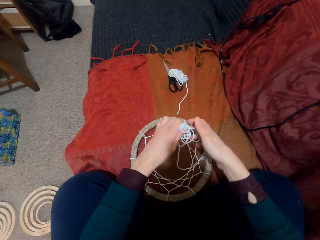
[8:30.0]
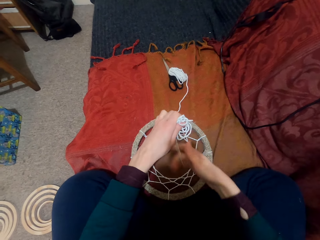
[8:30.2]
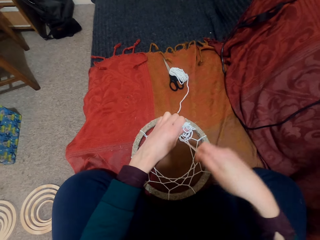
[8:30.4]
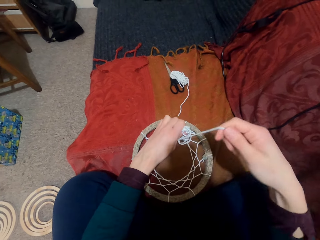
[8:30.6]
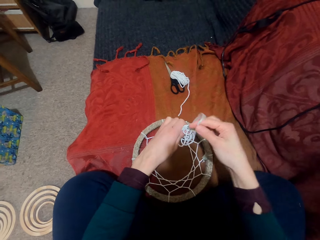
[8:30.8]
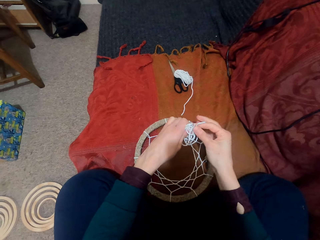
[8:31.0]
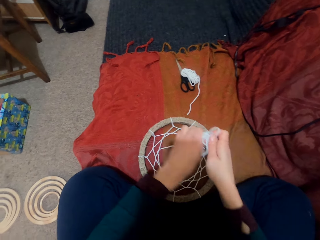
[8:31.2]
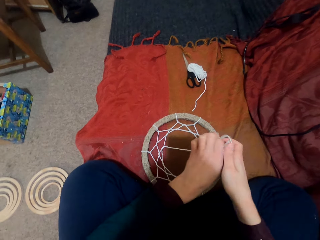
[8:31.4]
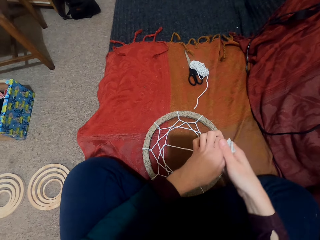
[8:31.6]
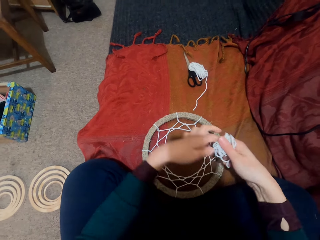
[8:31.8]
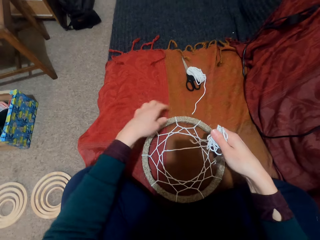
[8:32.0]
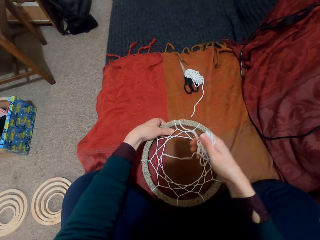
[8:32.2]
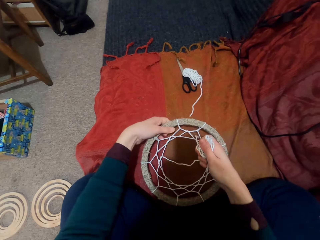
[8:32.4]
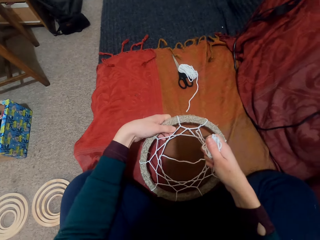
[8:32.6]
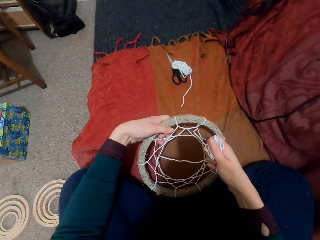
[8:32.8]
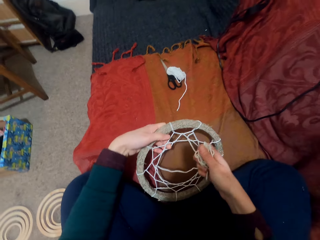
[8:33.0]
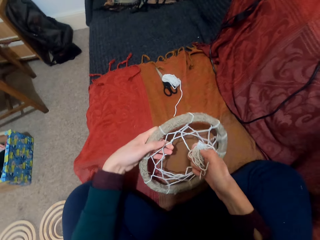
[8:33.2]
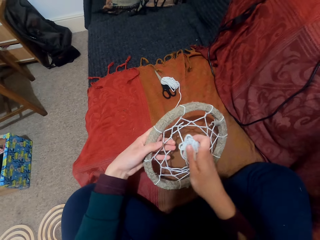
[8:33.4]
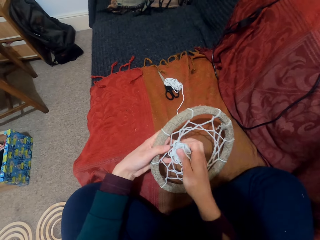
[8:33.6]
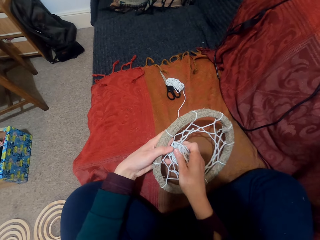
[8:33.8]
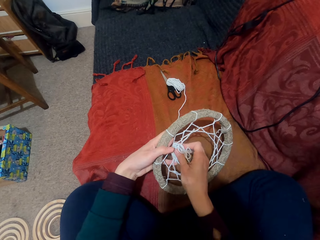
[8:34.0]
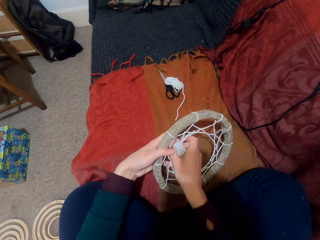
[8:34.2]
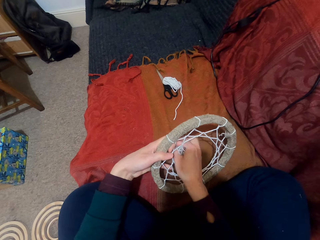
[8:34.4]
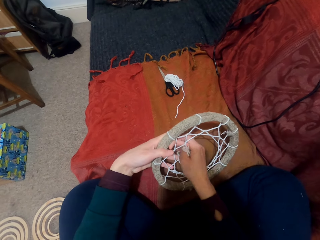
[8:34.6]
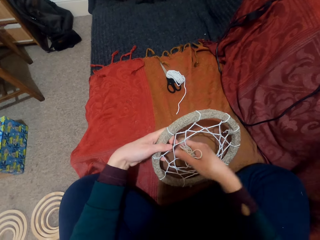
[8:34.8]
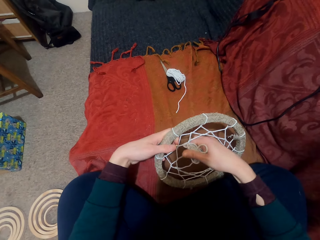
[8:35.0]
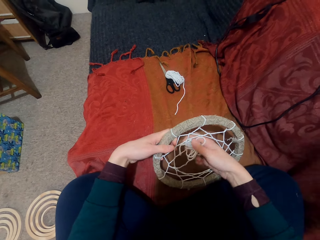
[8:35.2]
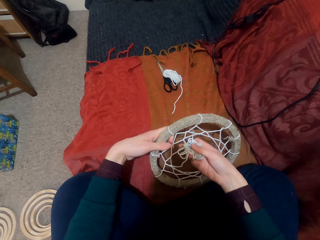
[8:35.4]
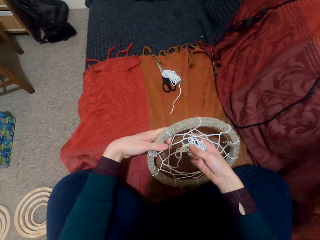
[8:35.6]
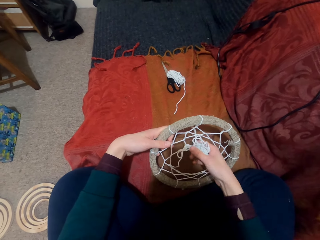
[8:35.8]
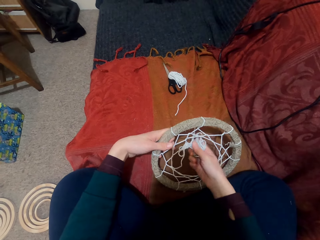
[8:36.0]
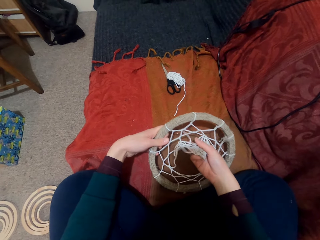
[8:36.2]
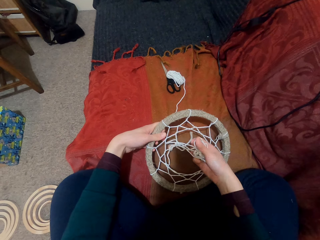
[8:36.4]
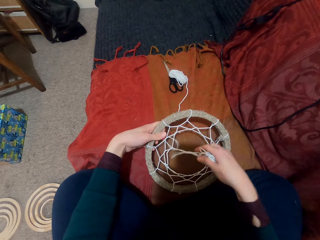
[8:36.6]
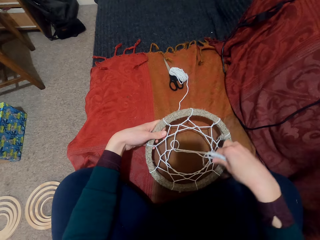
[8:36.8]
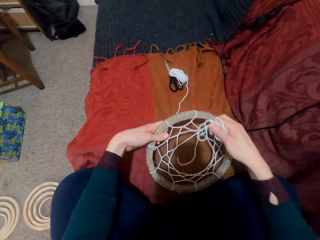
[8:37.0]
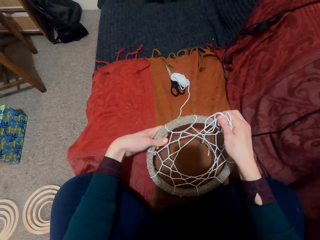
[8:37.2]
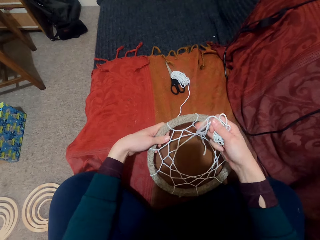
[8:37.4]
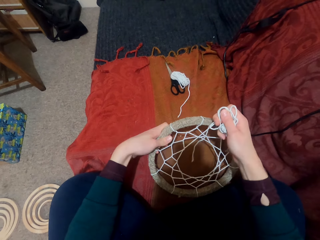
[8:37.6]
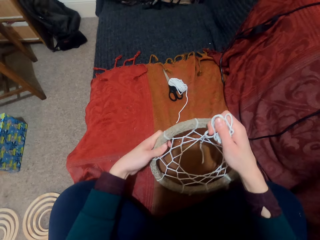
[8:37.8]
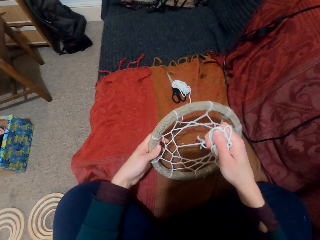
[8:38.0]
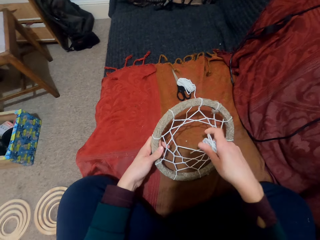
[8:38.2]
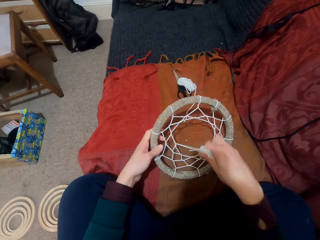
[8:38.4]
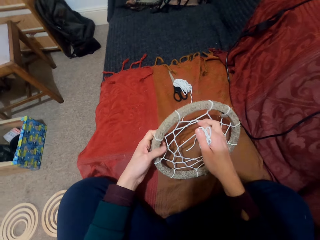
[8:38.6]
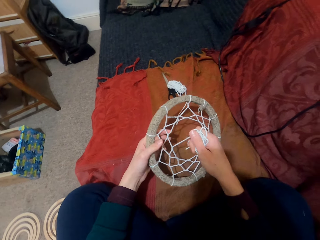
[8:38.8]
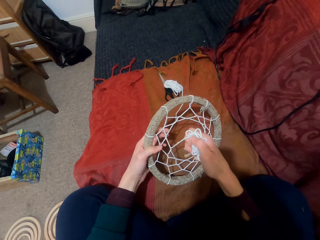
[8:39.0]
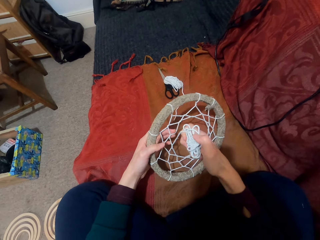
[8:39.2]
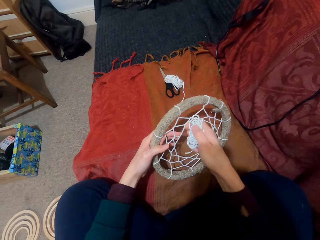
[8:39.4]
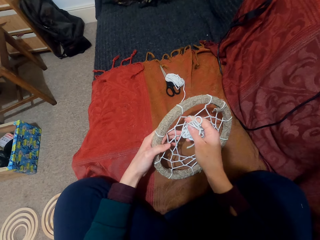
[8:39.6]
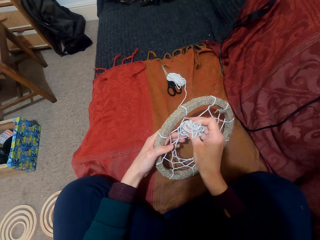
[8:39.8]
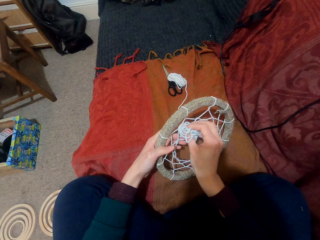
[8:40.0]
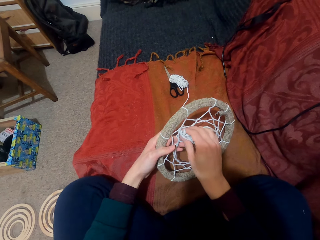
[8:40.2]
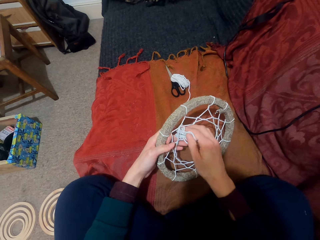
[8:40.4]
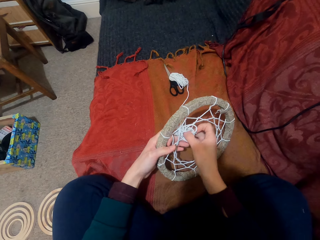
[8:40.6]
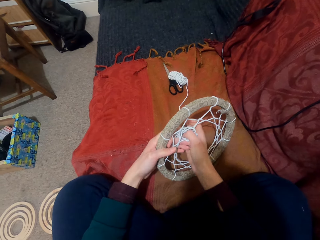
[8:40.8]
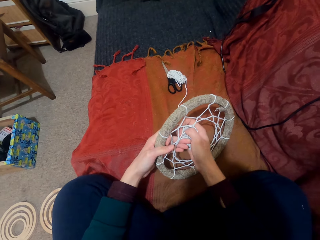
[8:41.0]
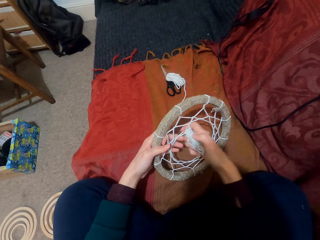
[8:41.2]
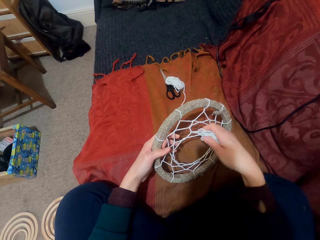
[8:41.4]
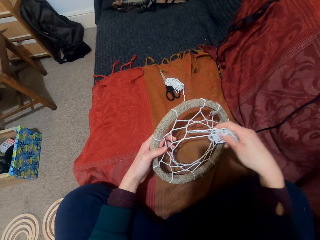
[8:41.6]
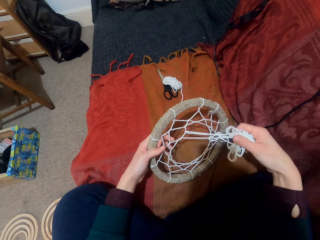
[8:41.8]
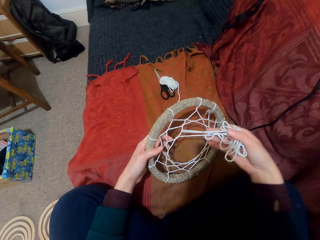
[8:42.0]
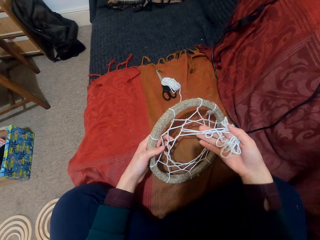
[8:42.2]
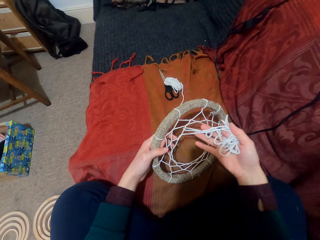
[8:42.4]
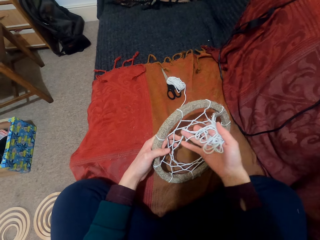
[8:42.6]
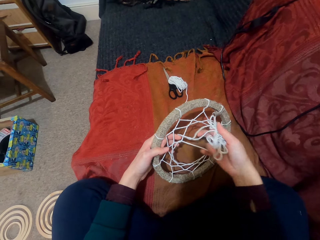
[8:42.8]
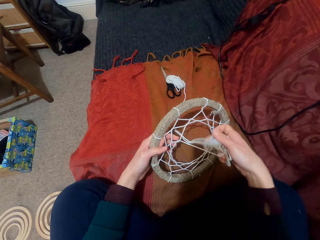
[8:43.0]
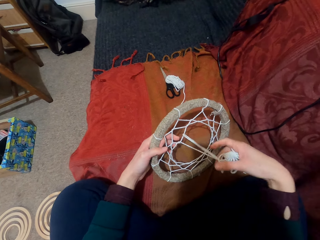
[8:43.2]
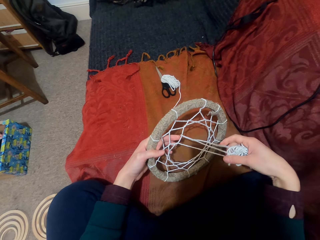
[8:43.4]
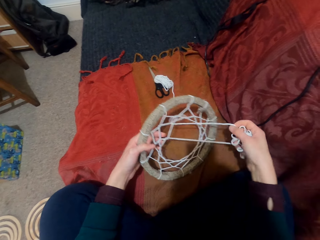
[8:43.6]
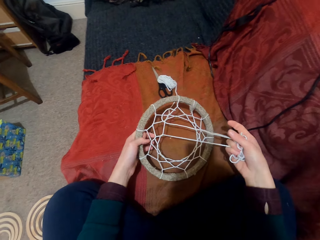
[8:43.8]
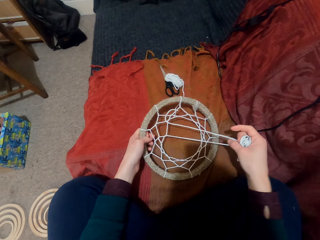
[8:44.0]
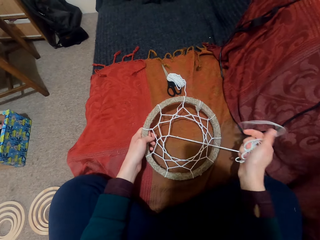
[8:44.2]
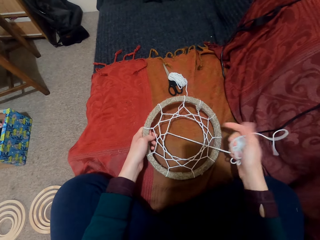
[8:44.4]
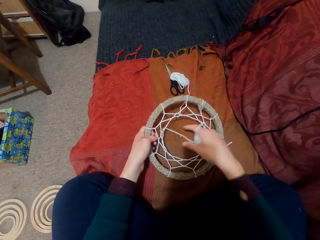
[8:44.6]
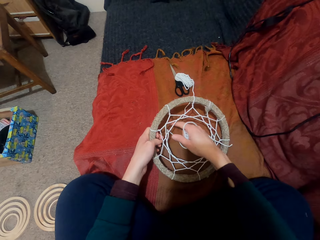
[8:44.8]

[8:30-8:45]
The camera wearer picks up the thread with the other hand. They stretch the thread. They pick up something. They put the thread through the pattern. They pull the thread. They turn something. They put the thread through the pattern. They pull the thread.

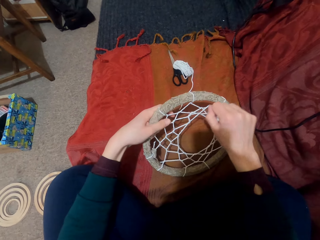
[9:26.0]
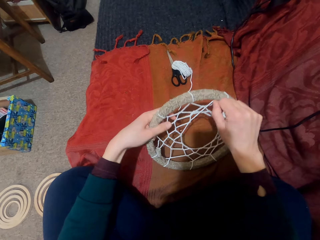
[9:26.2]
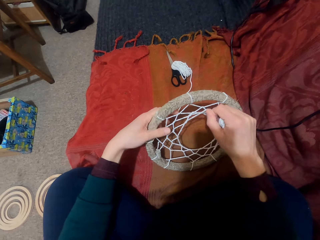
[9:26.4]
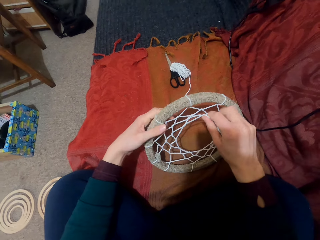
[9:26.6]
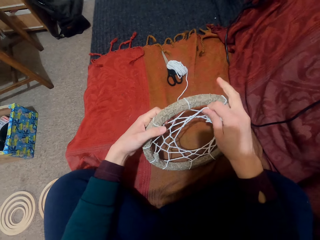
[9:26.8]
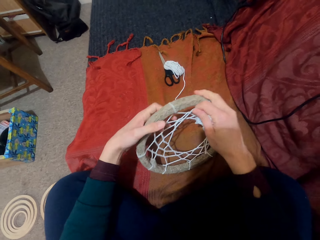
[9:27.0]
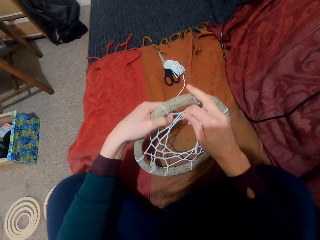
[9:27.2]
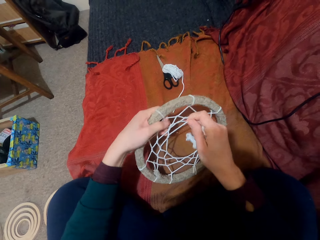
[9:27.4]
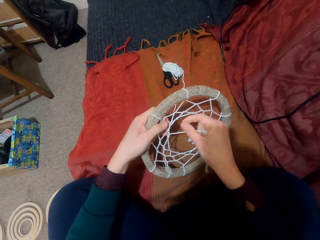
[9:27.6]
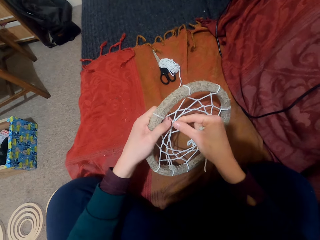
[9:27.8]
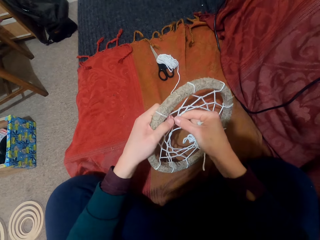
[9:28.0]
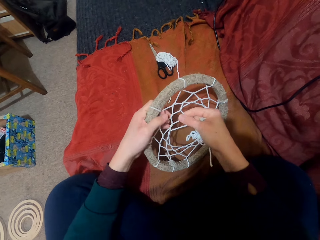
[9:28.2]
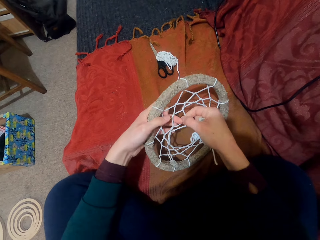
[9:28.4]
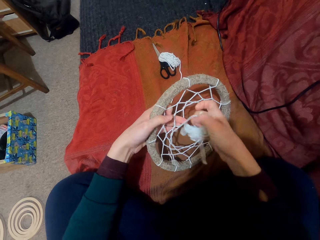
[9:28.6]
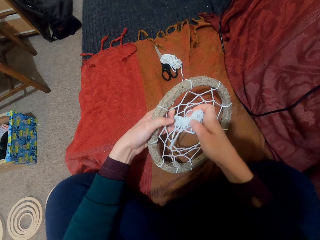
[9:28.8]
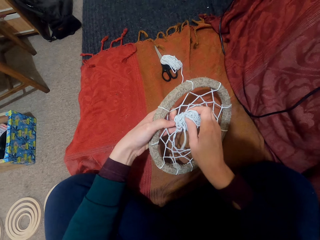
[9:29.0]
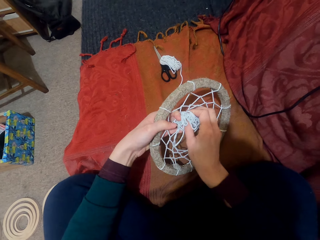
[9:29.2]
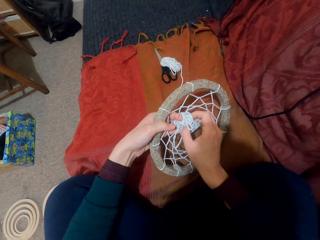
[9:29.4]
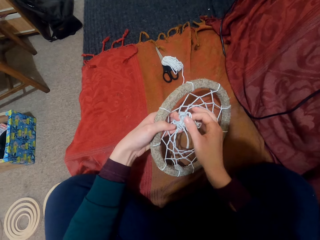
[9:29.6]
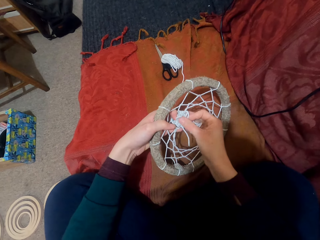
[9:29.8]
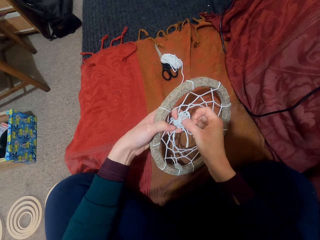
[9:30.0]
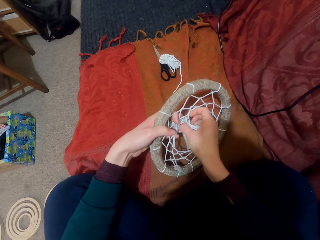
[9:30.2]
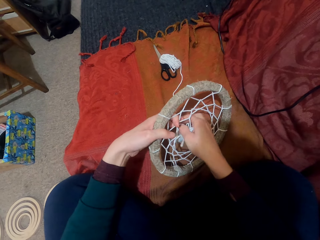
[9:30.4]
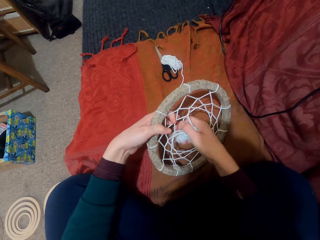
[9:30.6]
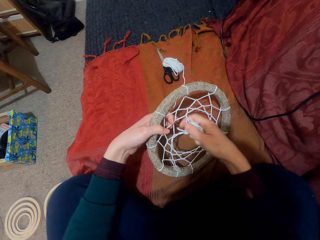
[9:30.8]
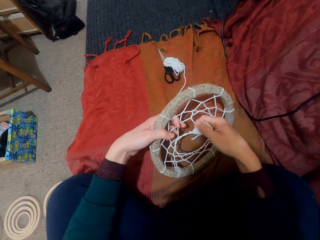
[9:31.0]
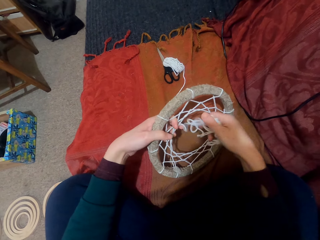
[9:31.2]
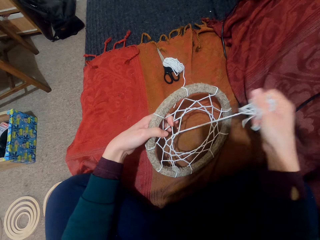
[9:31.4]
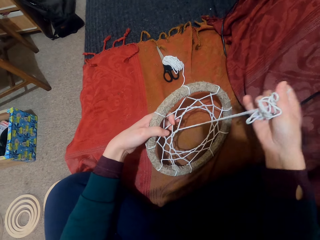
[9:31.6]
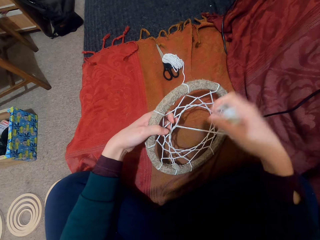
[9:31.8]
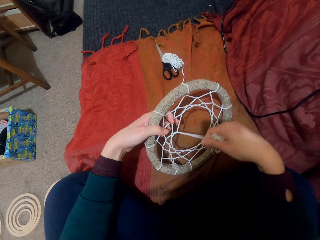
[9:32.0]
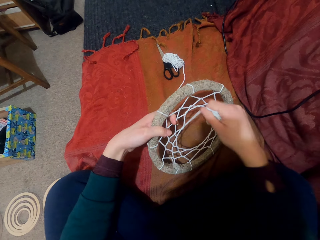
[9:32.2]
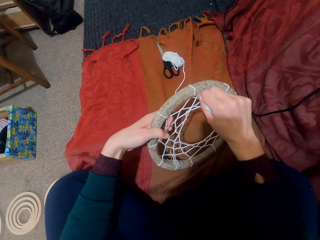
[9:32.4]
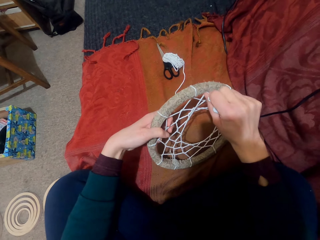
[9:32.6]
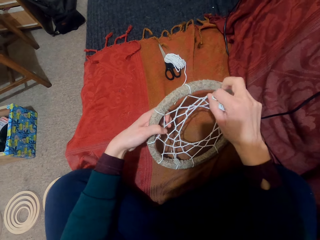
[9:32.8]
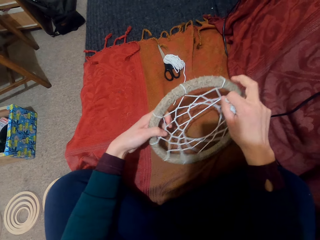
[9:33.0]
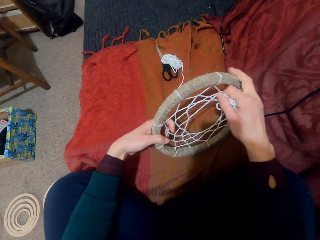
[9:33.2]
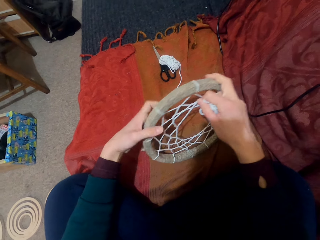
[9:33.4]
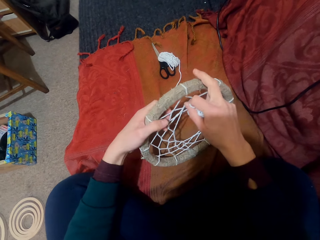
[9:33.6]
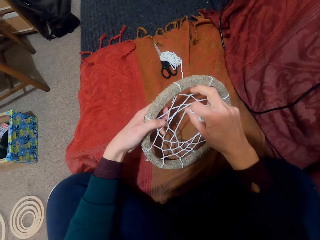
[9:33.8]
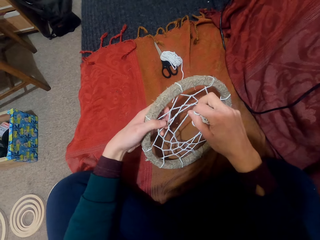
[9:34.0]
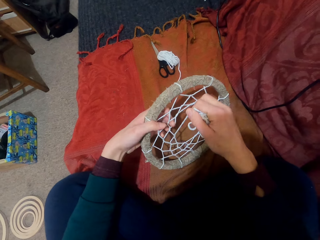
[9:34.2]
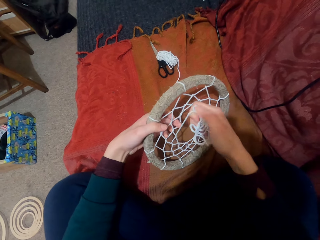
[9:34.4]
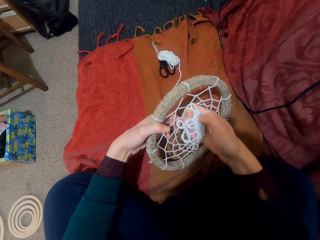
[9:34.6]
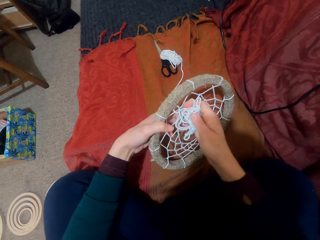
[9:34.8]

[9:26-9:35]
The camera wearer turns something. They hold the thread. They put the thread through the pattern. They pull the thread. They turn something.
